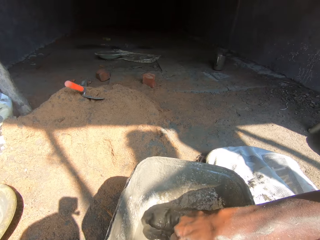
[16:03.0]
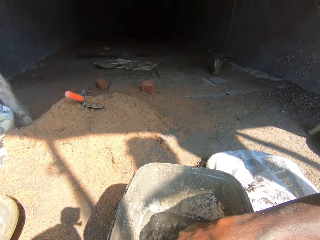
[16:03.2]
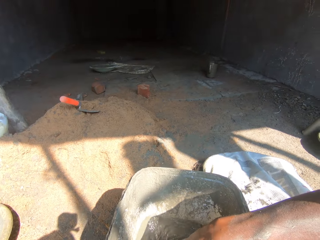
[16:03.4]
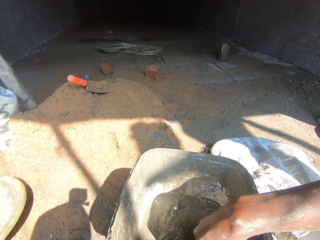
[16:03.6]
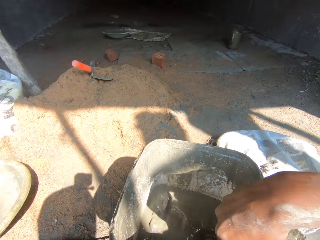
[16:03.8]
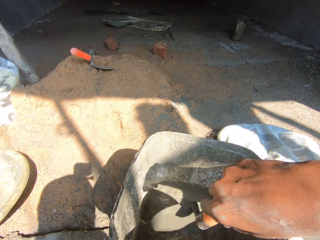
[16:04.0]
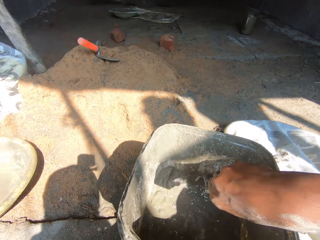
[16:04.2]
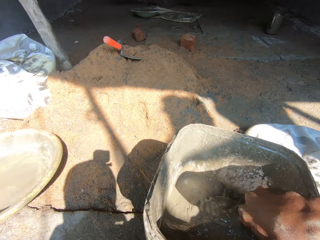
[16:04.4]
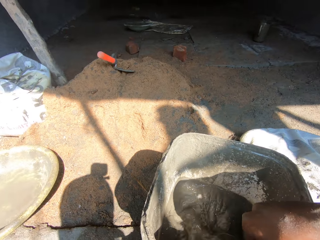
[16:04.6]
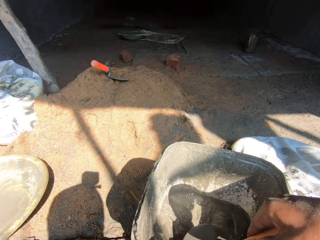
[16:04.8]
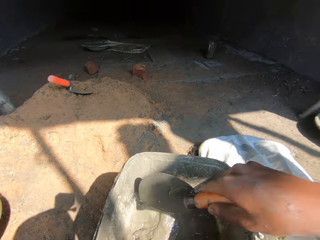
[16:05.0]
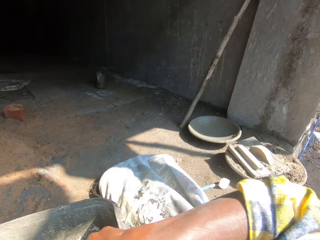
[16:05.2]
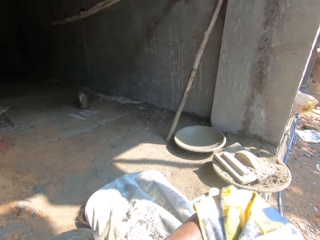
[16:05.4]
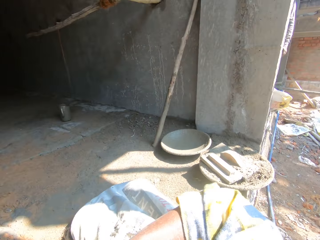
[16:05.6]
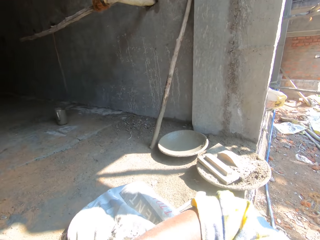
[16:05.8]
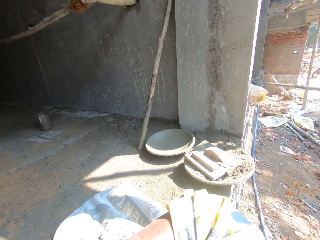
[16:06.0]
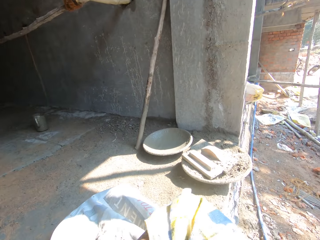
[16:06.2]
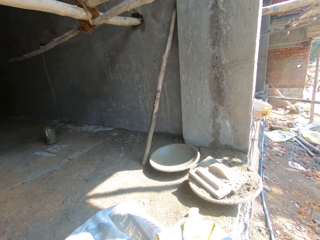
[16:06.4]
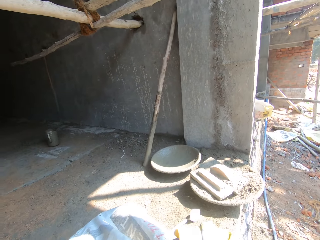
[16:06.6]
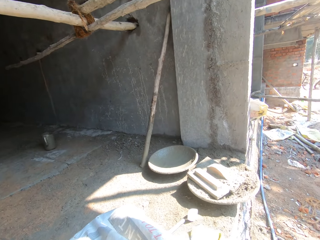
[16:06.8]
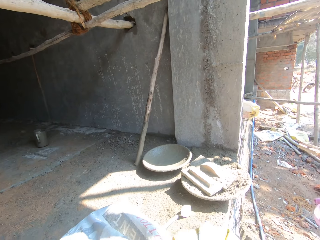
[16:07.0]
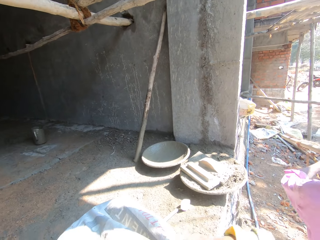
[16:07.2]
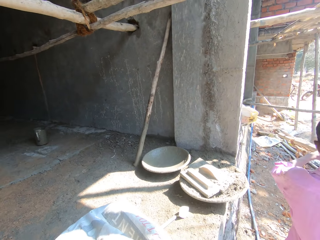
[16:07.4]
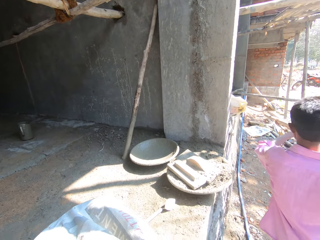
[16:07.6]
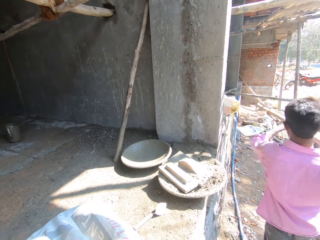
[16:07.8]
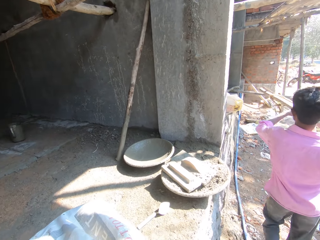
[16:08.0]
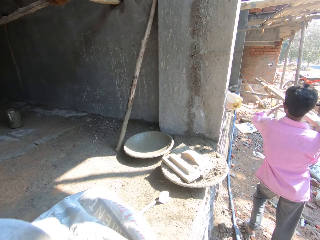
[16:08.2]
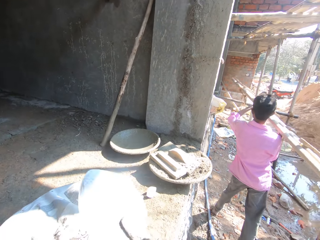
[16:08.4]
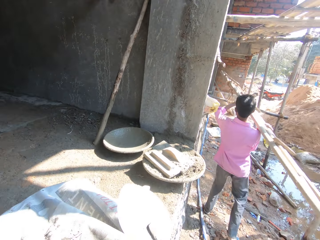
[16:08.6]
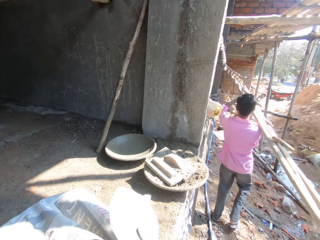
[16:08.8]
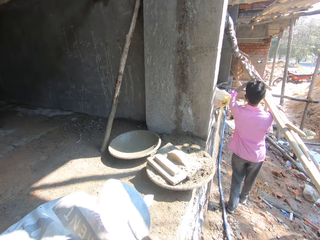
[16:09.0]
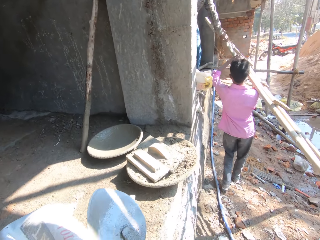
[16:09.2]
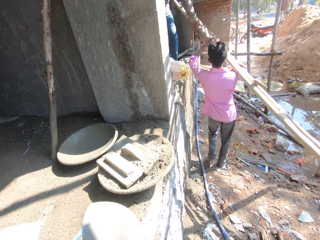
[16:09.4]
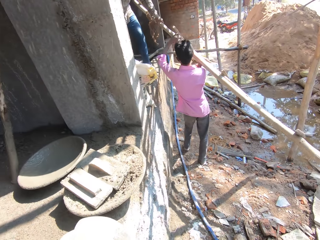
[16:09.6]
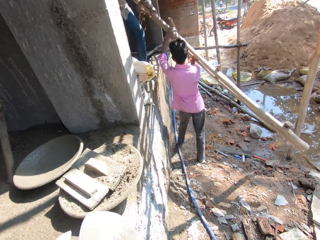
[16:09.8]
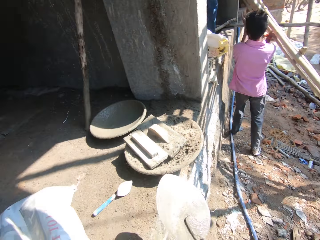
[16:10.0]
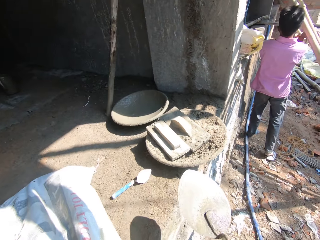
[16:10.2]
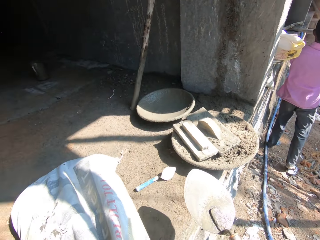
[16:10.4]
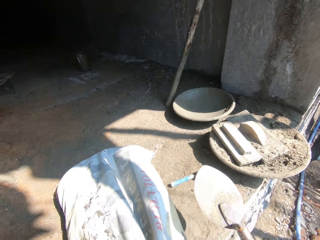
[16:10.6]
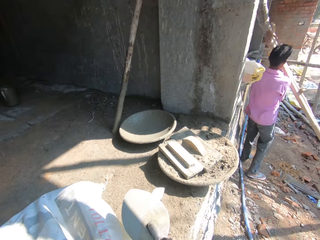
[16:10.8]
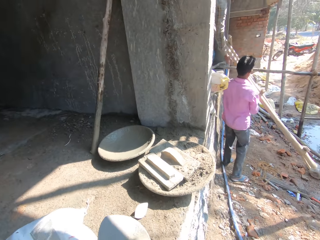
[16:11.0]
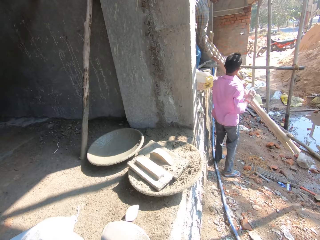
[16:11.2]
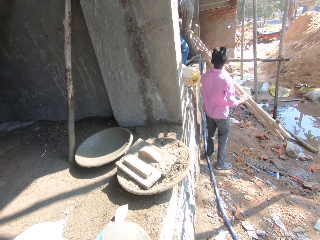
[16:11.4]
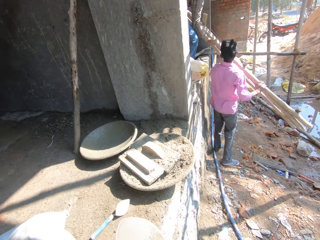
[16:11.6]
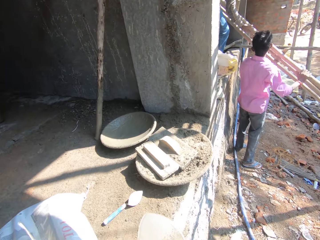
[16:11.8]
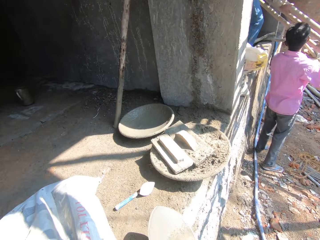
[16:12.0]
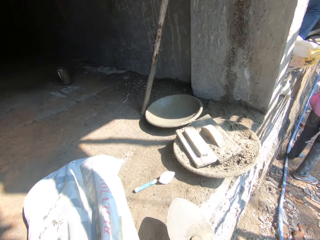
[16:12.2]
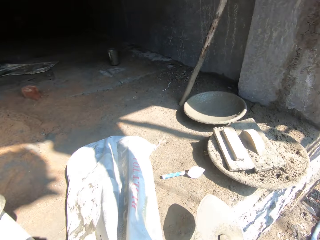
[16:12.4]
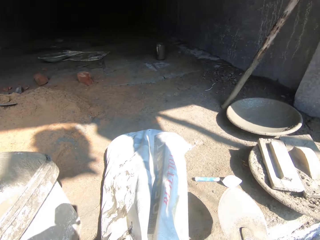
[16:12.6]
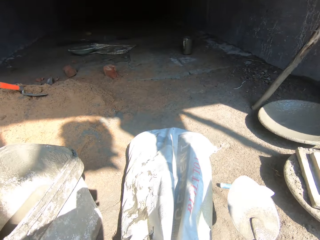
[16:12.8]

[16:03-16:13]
The camera wearer mixes the cement and water in the bucket with a trowel. They look at masonry trowels. They look at a man. They remove the trowel from the bucket. The man carries a wooden ladder. The camera wearer looks around. They look at the man.

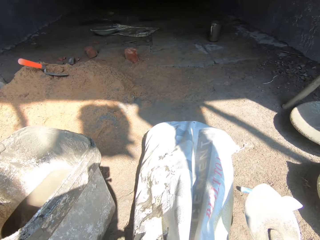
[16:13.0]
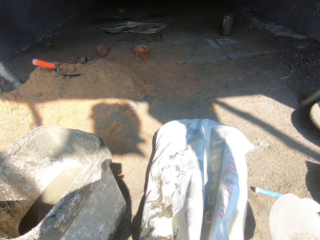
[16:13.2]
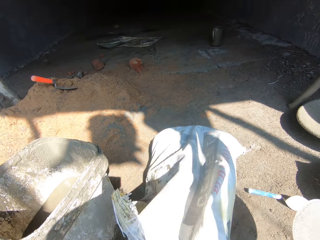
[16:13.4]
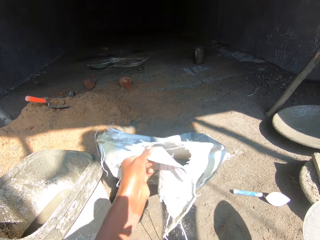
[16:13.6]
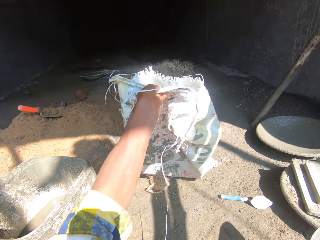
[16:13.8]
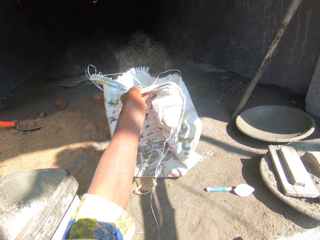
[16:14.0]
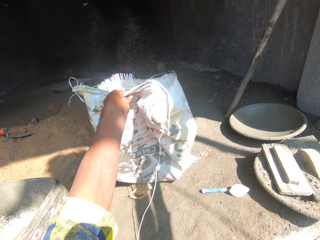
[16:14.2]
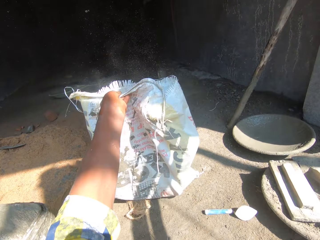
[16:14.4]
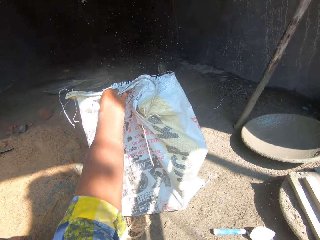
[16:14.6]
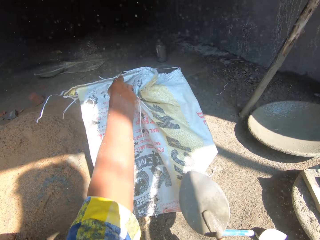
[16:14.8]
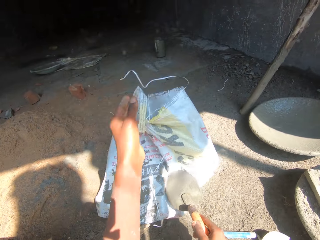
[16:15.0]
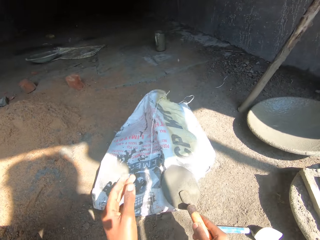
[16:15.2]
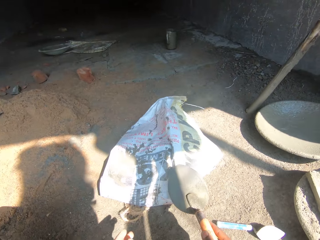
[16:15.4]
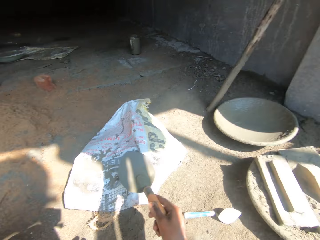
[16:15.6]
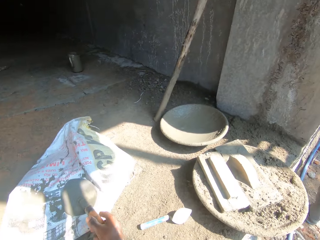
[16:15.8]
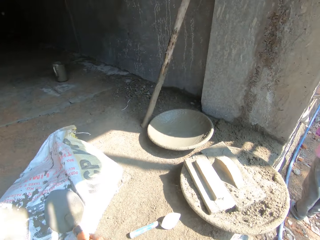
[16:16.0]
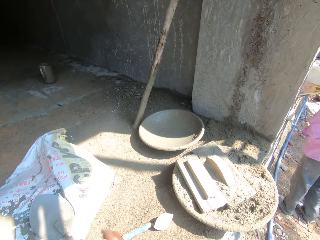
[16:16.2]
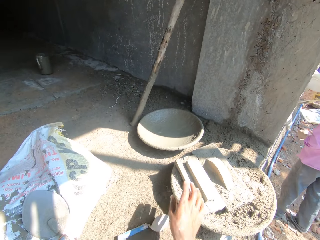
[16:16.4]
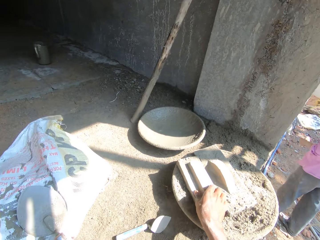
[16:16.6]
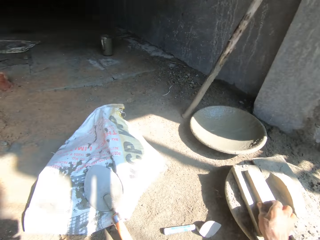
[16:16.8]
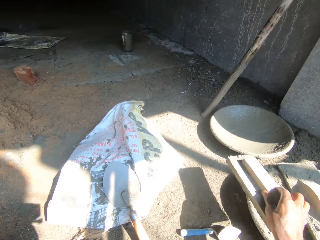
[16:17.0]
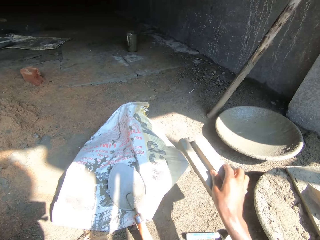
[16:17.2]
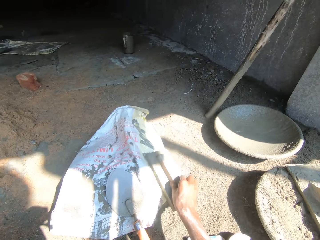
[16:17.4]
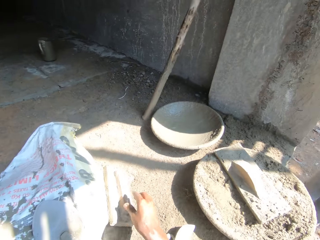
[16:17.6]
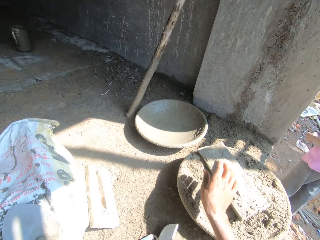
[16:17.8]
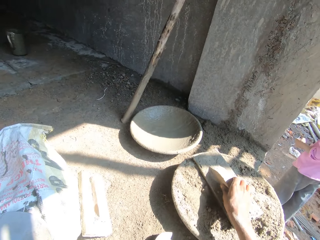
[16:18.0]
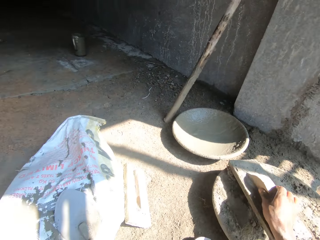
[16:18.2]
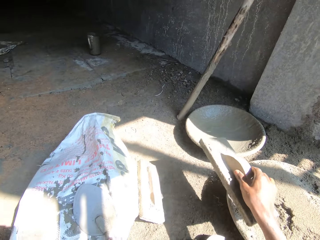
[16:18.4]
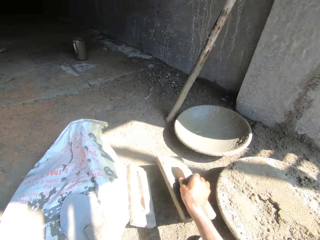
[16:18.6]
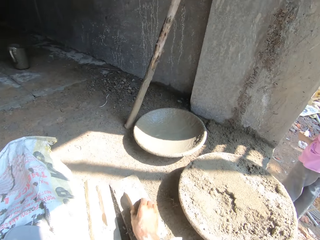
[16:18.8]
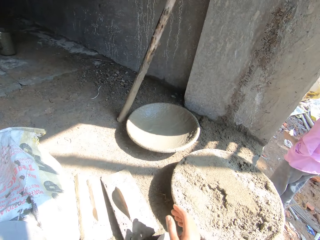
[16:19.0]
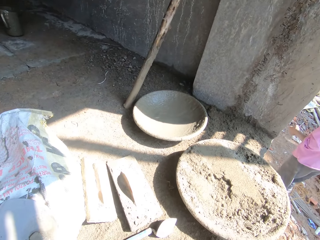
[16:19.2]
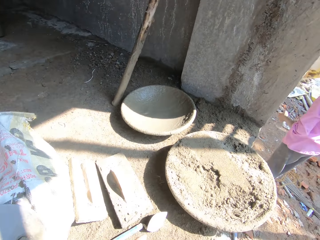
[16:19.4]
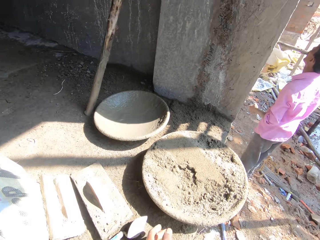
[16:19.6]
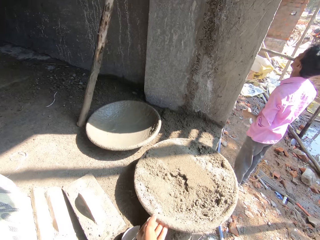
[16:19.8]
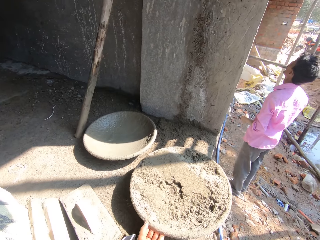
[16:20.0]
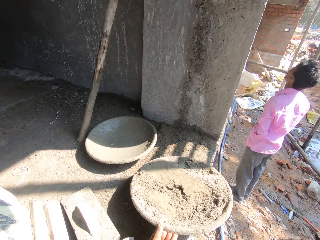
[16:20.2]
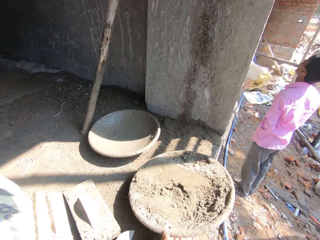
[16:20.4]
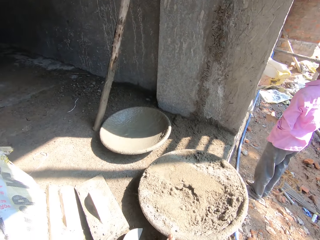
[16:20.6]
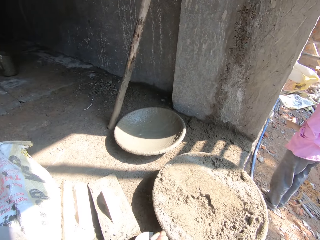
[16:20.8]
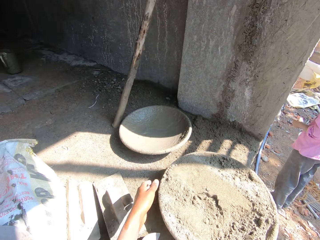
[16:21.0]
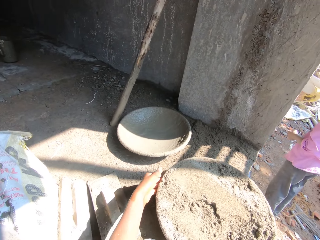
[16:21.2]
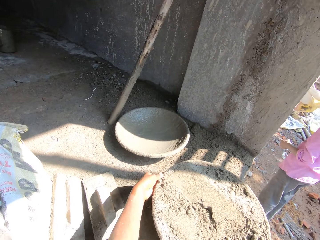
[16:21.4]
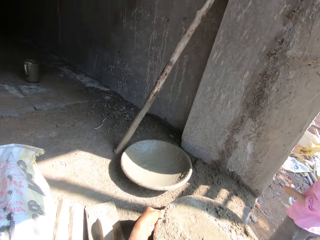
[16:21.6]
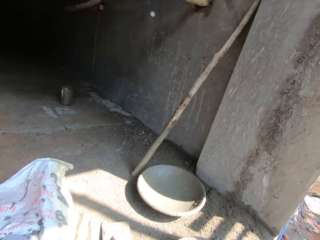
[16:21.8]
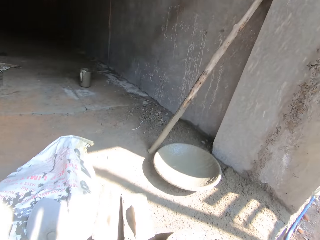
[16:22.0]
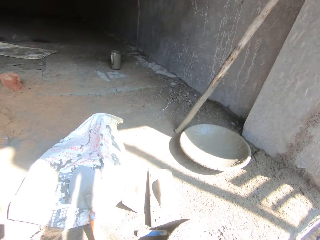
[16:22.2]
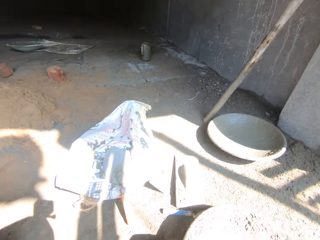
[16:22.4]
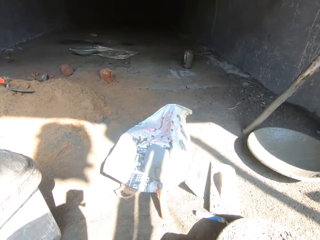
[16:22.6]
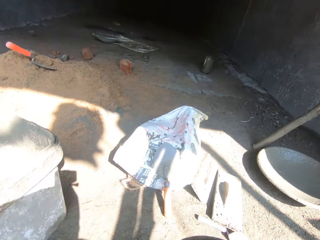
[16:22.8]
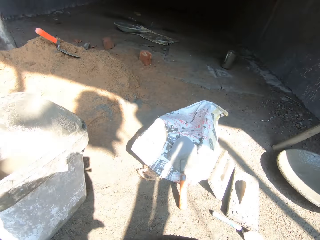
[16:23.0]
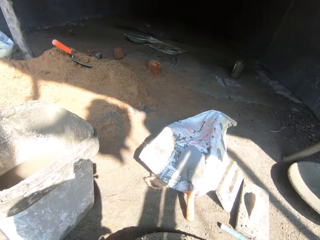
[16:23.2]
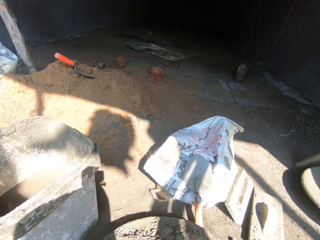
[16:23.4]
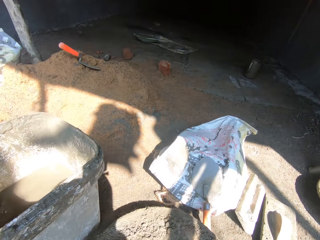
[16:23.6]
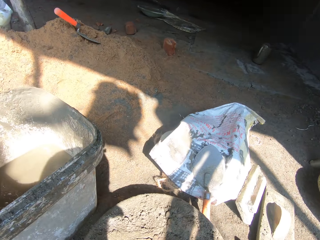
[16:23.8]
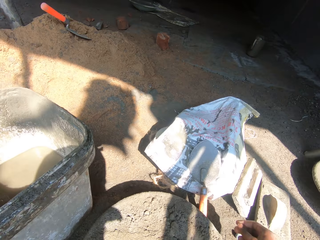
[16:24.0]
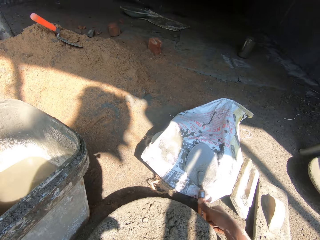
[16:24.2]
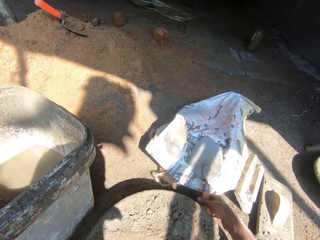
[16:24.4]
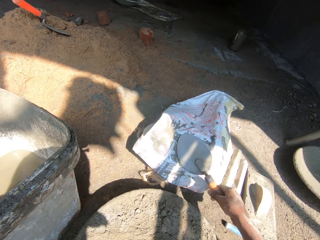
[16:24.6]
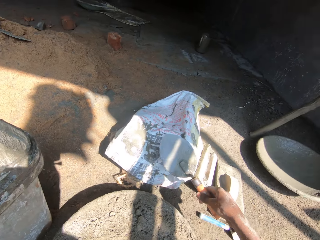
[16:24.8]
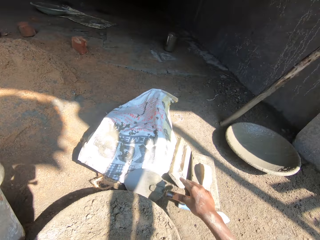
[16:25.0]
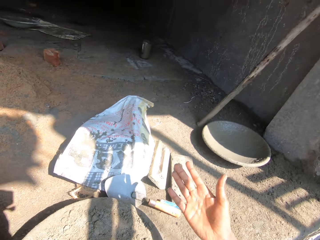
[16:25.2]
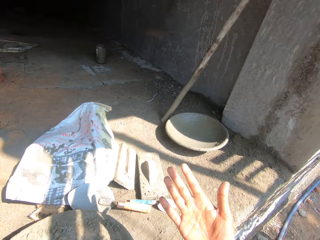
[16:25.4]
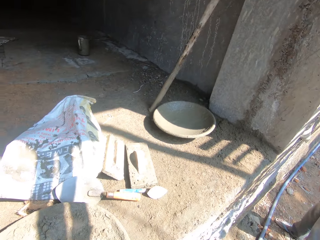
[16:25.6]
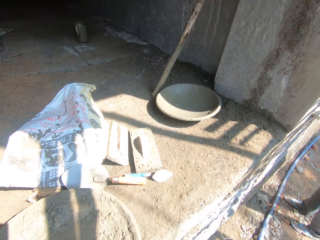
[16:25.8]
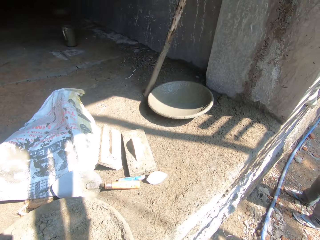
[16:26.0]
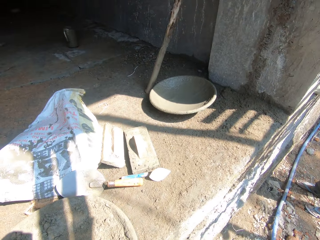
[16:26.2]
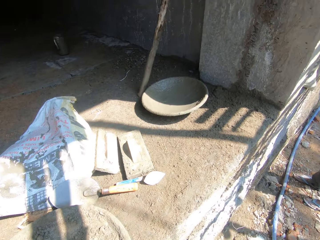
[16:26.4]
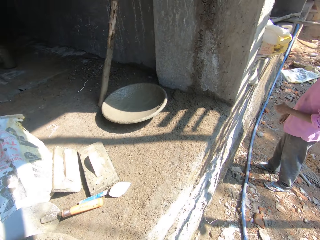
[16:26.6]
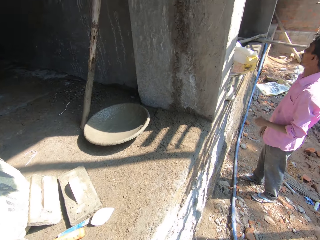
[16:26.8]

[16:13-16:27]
The camera wearer holds a trowel. He lifts the bag of cement. He closes the bag of cement. He drops the bag of cement. He puts the trowel on the bag of cement. He takes a wood trowel. He puts the wood trowel on the floor. He takes the wood trowel. He puts the wood trowel on the floor. He looks at a man. He takes a basin of sand. He holds the basin with both hands. He turns. He looks at a bucket. He moves the basin of sand on the floor. He takes the trowel. He puts the trowel down. He looks at his hand. He moves his hand.
